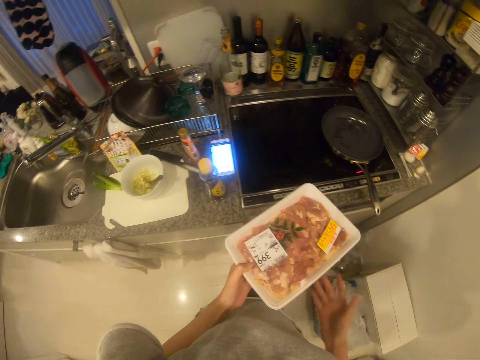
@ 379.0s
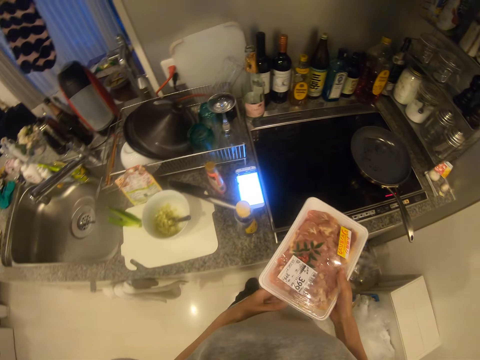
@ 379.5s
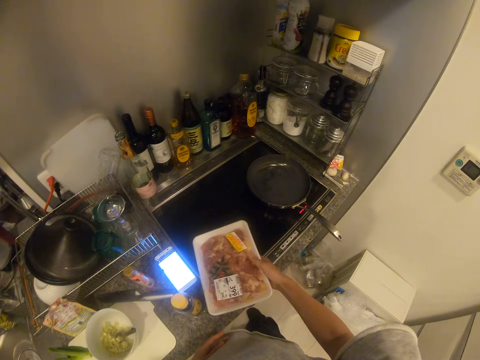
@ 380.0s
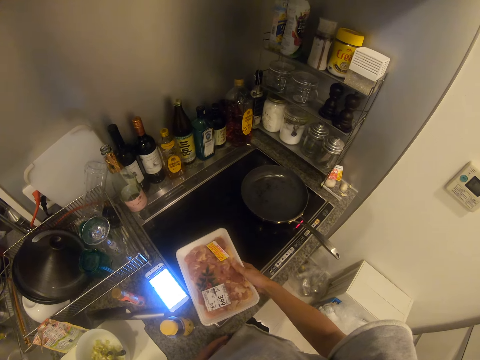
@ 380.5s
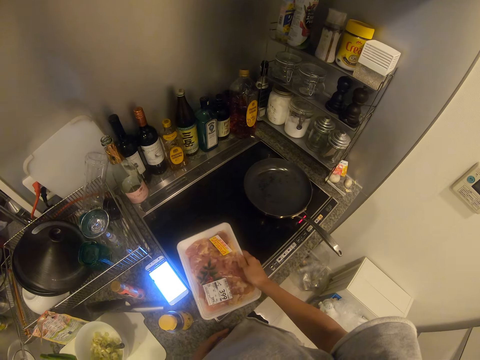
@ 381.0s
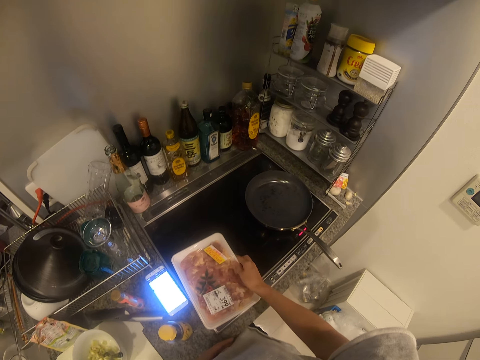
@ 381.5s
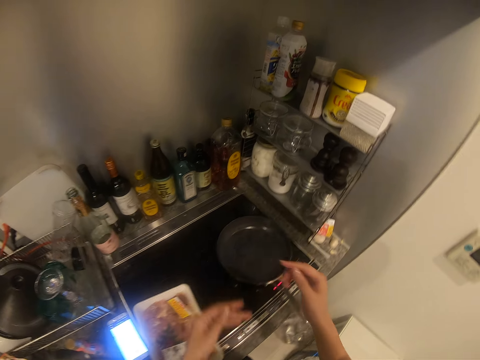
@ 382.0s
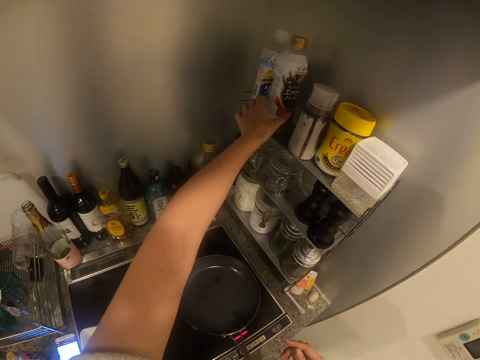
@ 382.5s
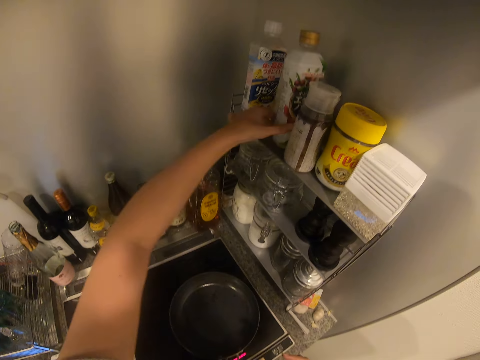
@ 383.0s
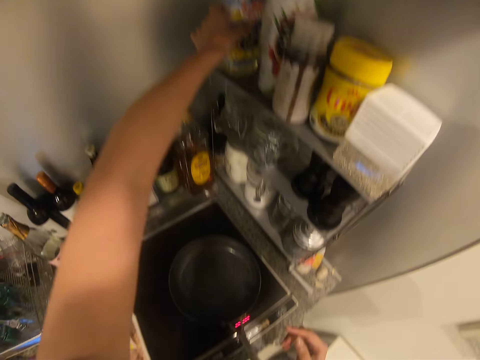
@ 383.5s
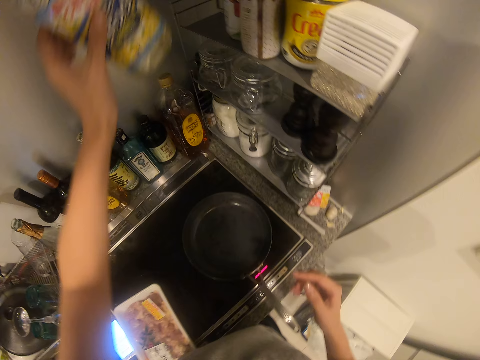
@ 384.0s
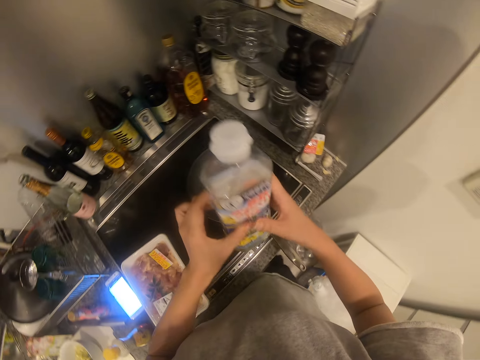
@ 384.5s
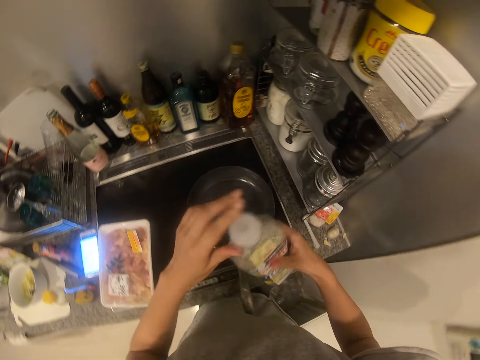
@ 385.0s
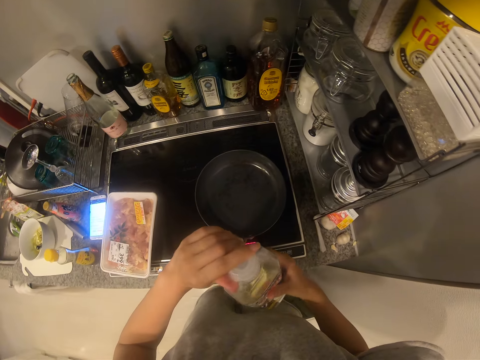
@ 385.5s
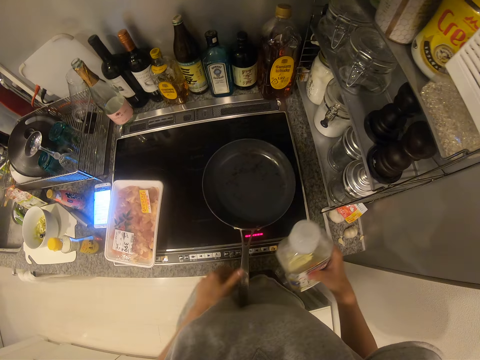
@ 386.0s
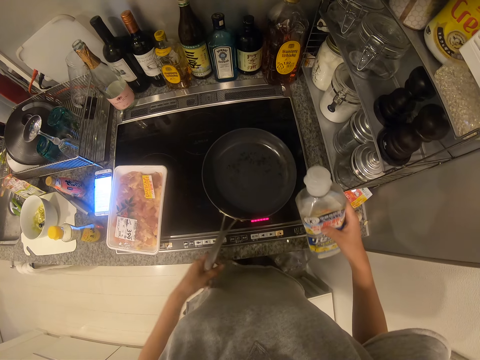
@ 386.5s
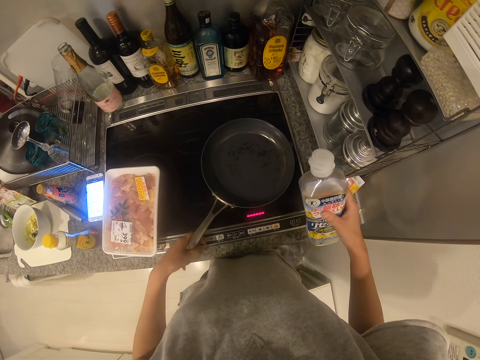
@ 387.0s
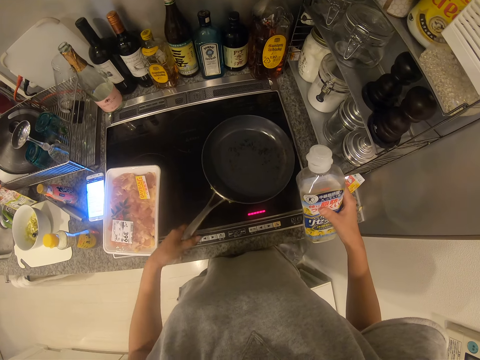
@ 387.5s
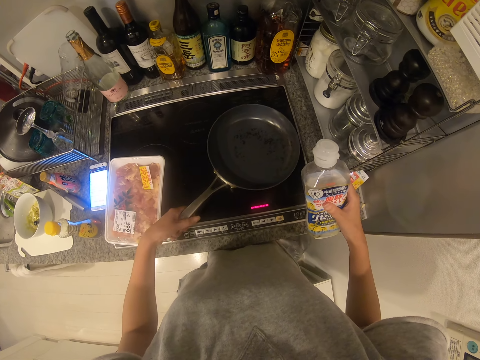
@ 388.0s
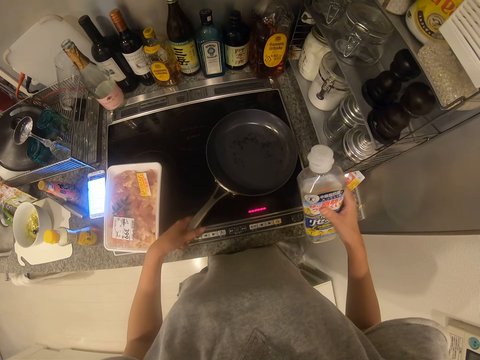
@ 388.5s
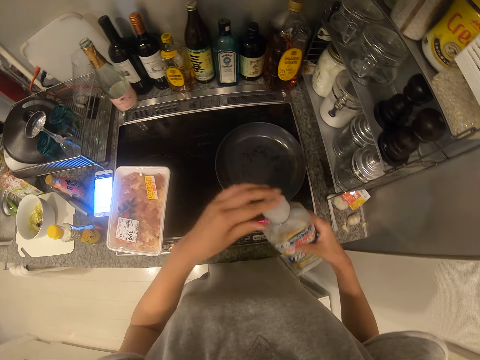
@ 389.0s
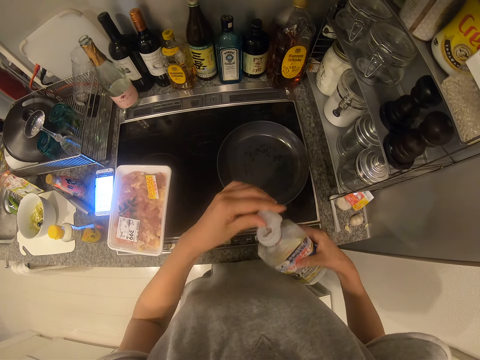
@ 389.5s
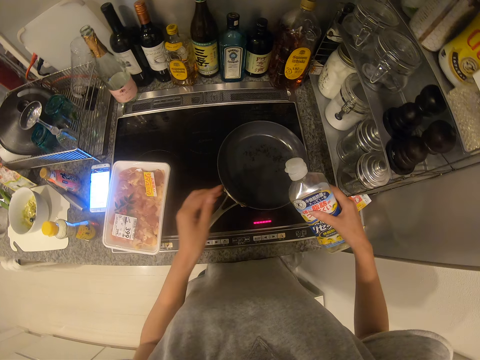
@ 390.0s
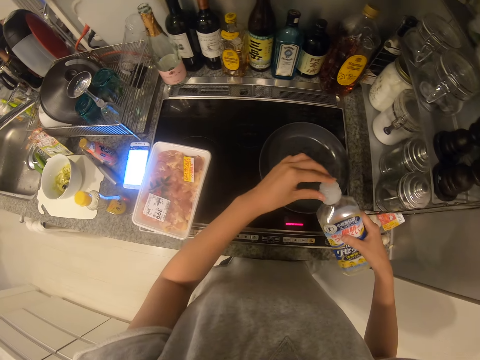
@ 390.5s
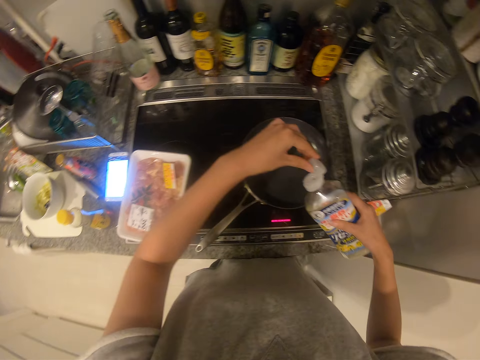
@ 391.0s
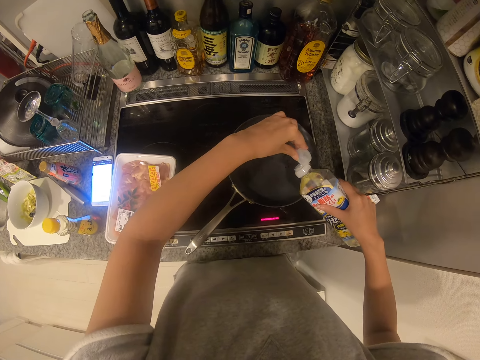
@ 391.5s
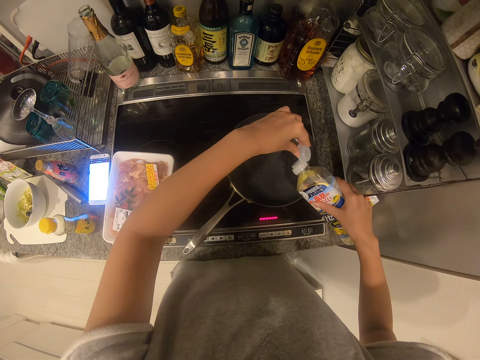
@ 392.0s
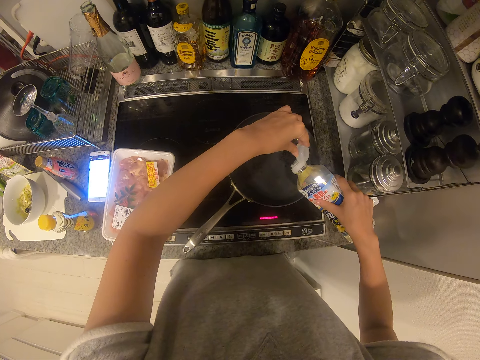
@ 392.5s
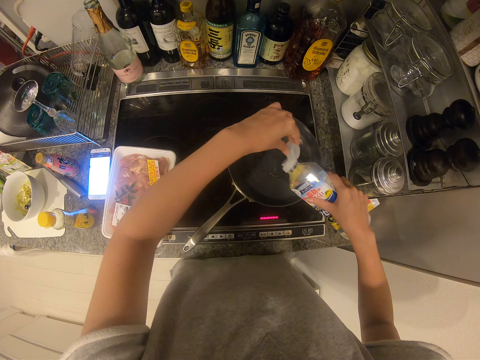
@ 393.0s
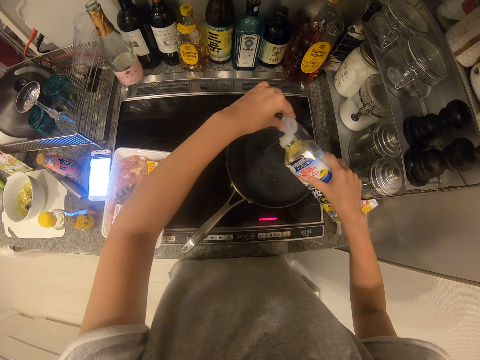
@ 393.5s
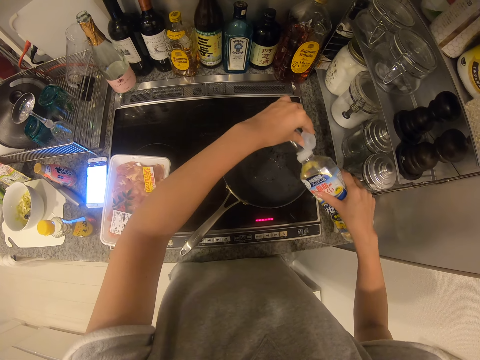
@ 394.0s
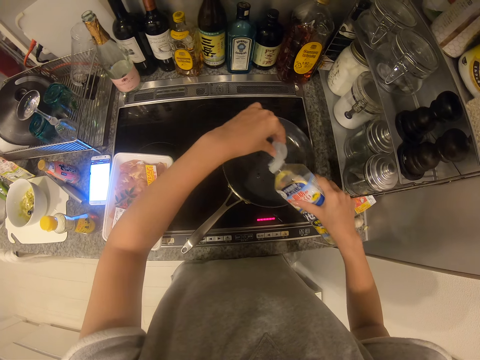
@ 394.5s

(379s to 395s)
The camera wearer drops the pack on the cooker. They move a bottle on a rack. They pick up the oil bottle from the rack. They open the bottle. They adjust a pan on the cooker. They open the bottle. They pour oil from the bottle into the pan.

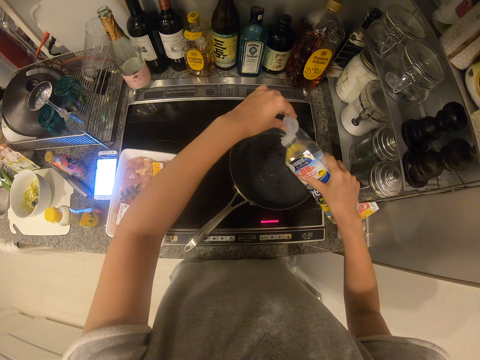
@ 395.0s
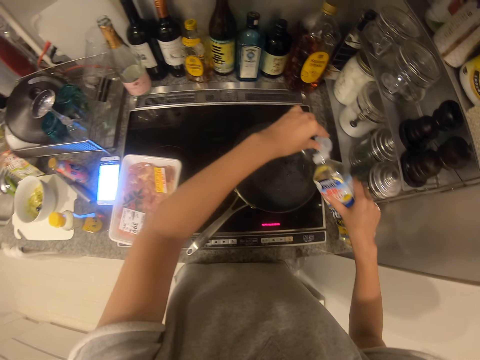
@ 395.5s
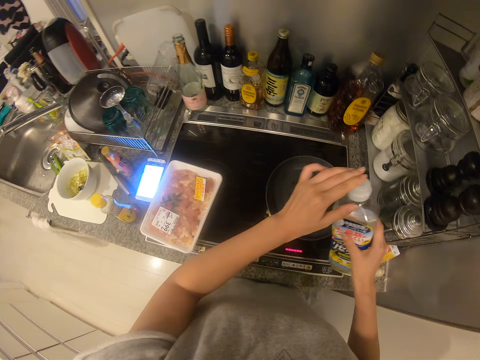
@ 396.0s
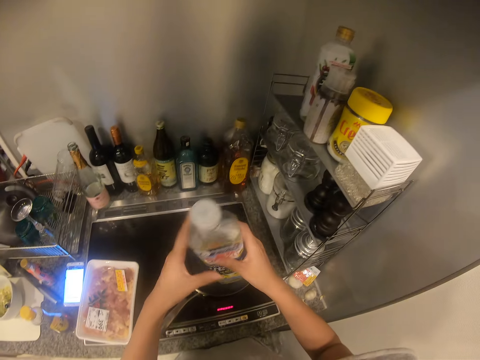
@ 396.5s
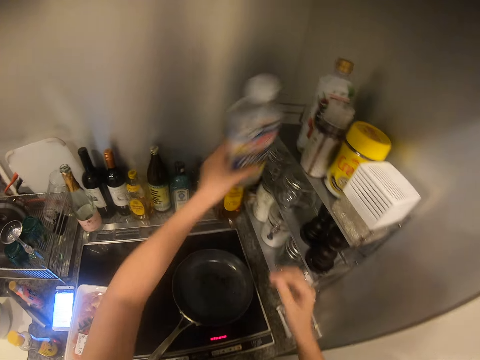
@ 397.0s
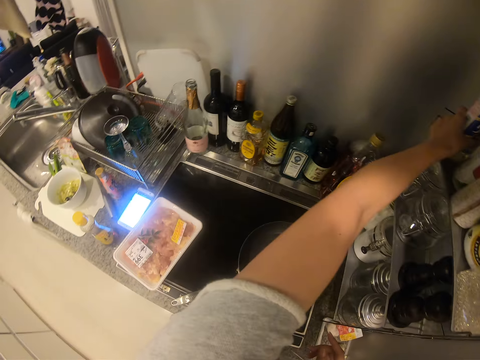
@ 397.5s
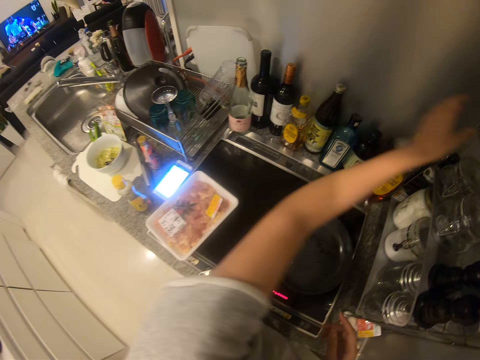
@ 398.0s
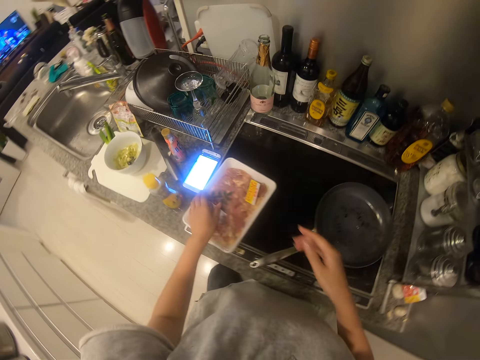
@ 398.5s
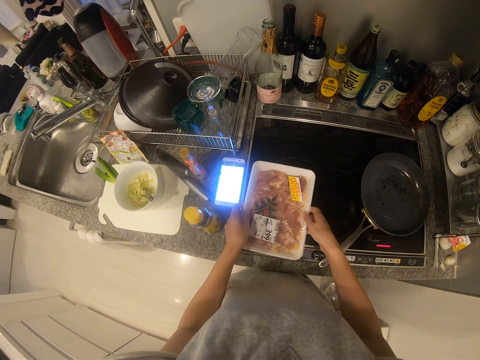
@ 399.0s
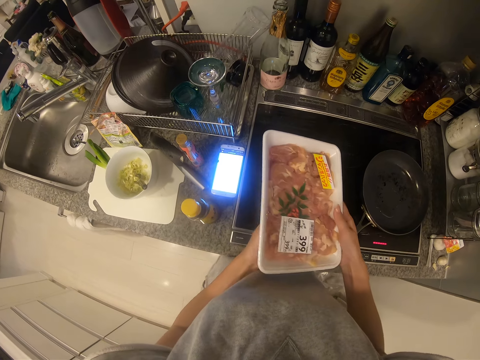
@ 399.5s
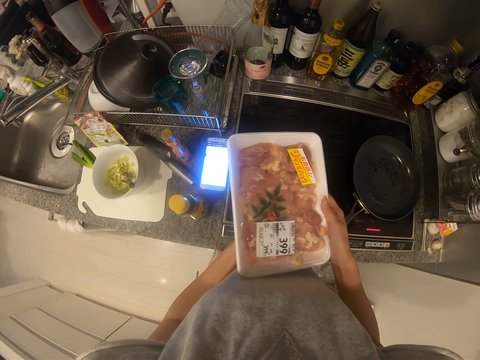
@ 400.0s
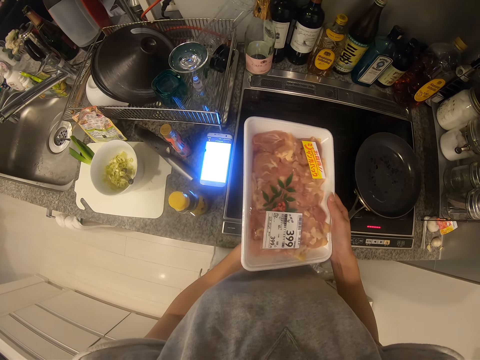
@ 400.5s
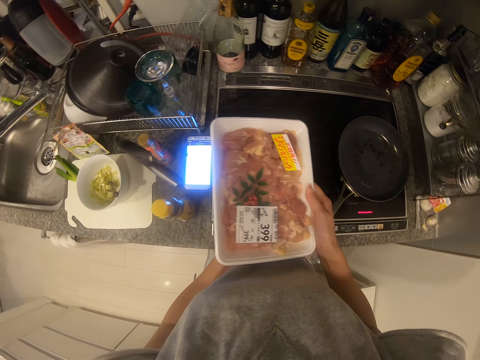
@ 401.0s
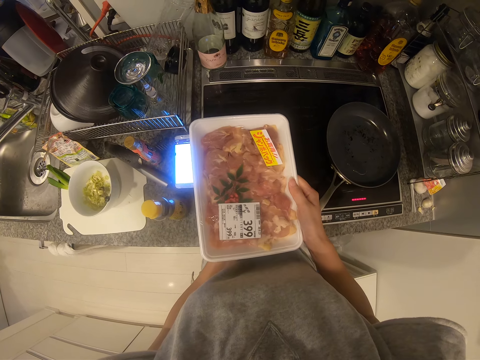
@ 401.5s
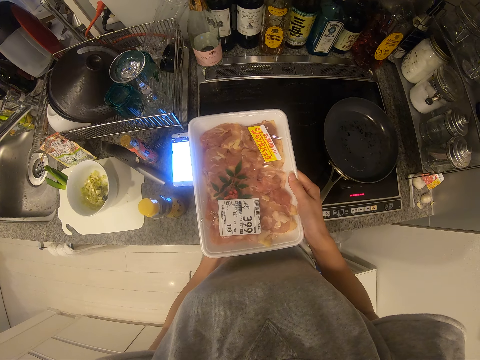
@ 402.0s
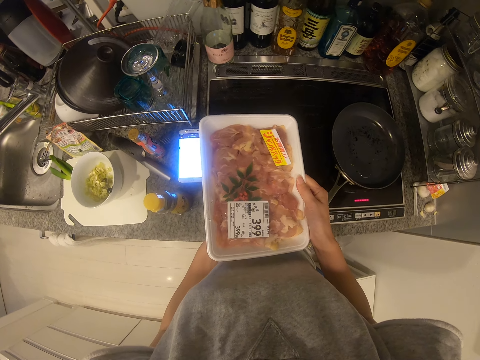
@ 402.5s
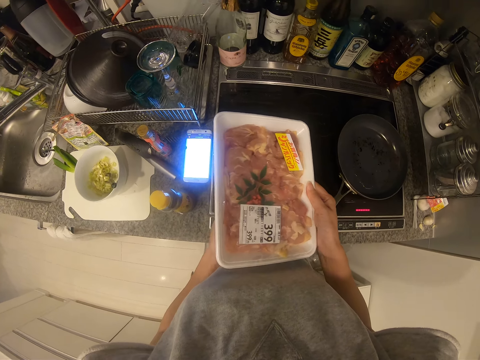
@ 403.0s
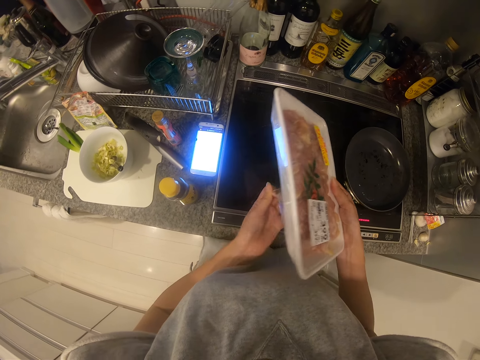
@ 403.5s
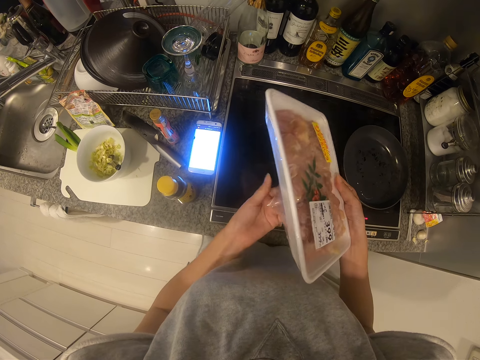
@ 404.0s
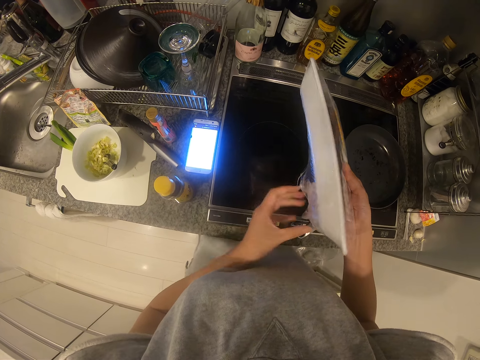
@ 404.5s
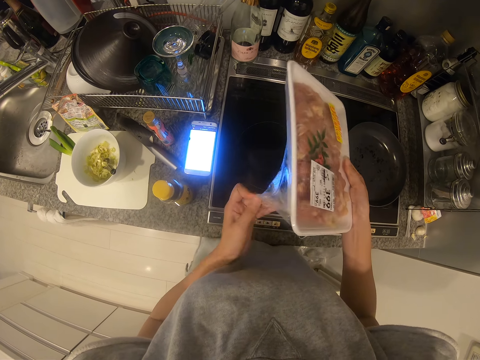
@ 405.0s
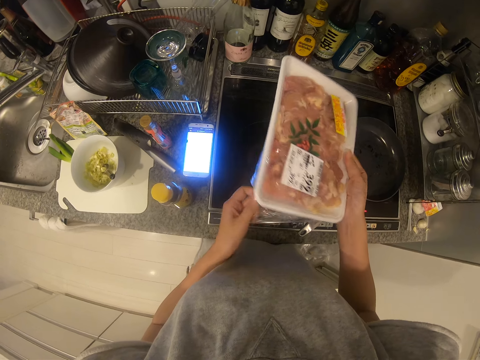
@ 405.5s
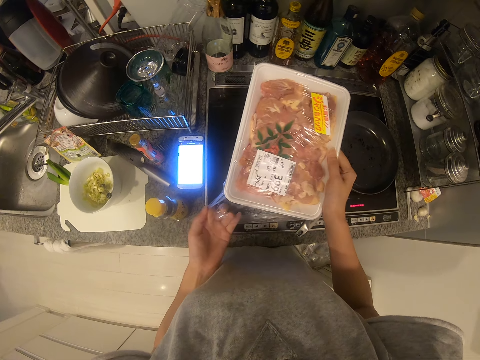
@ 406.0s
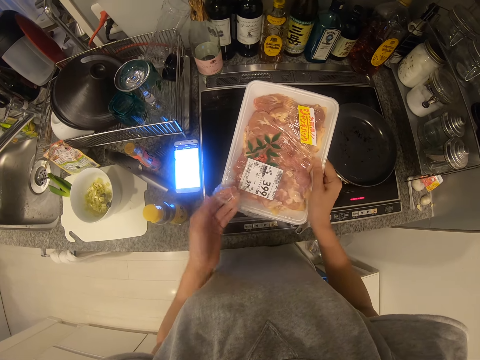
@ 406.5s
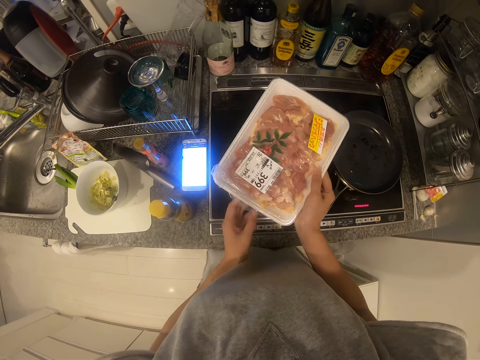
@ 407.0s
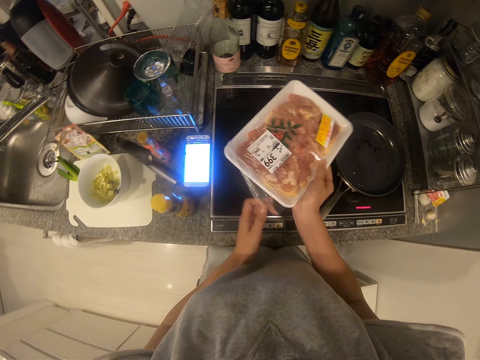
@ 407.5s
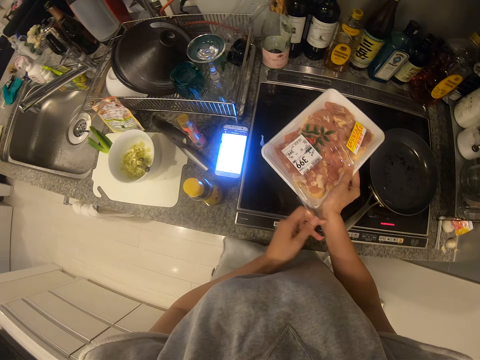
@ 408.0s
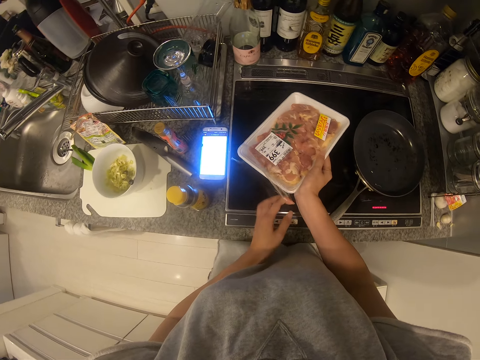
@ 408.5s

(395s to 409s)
The camera wearer closes the bottle. They drop the bottle on the rack. They pick up the pack. They read the sachet. They unseal the pack. They open the sachet.
